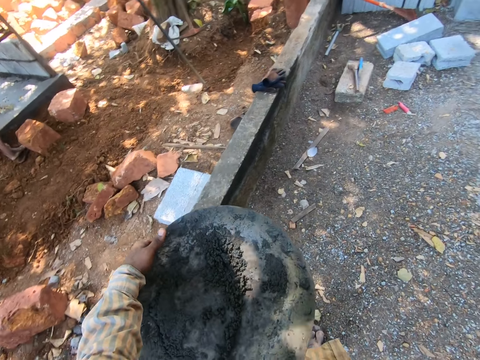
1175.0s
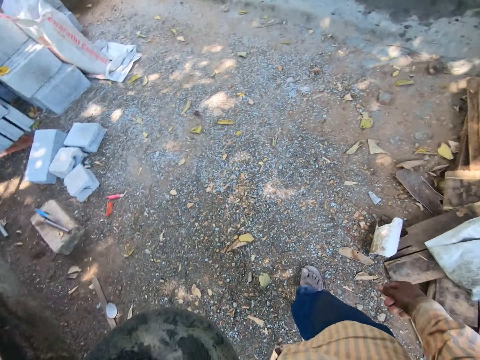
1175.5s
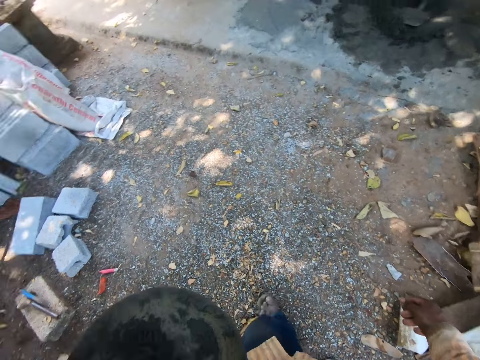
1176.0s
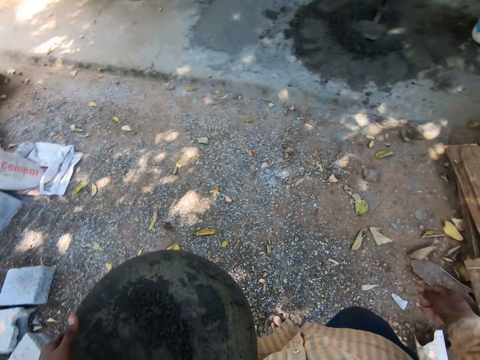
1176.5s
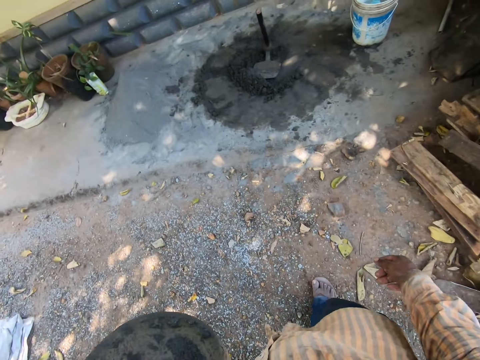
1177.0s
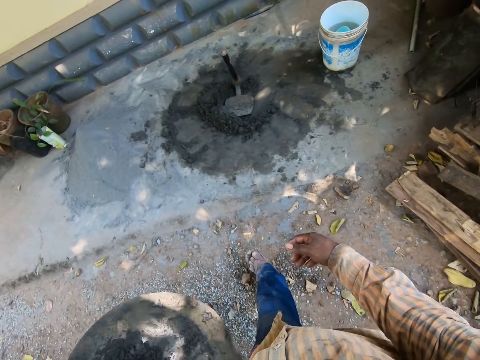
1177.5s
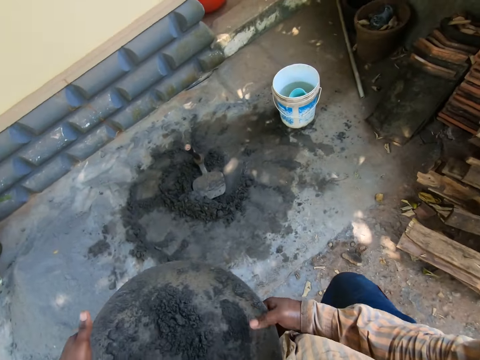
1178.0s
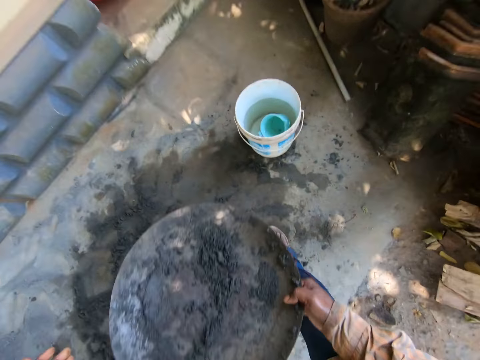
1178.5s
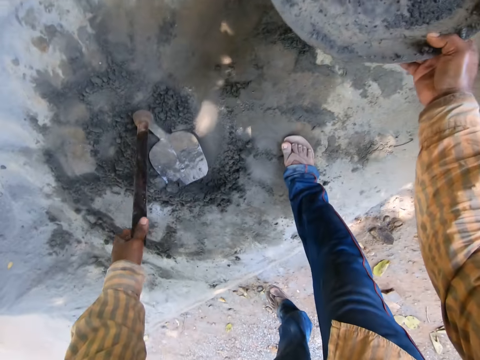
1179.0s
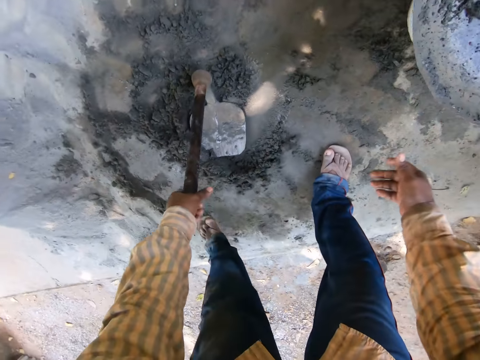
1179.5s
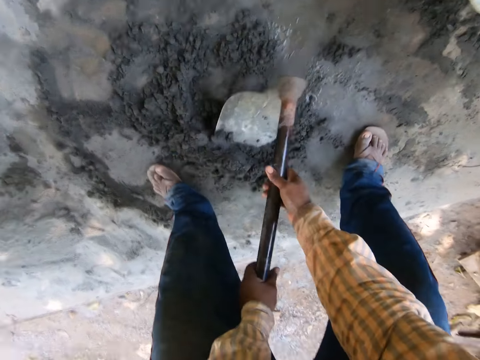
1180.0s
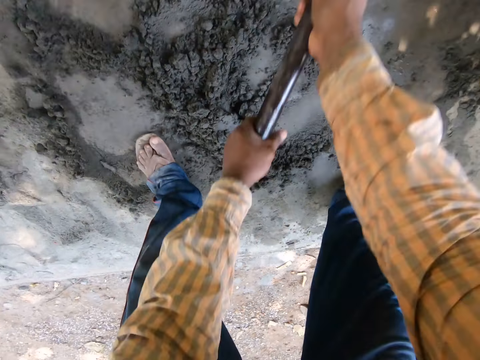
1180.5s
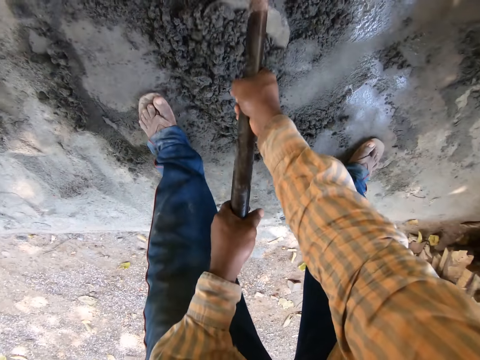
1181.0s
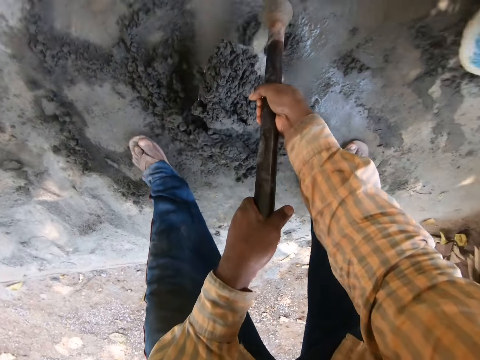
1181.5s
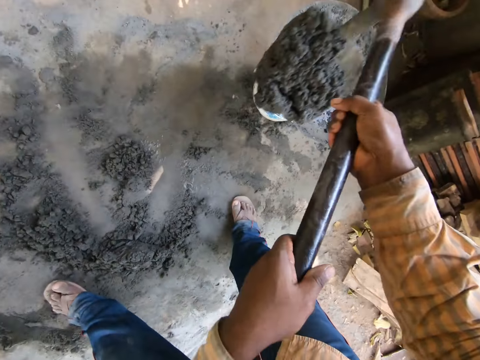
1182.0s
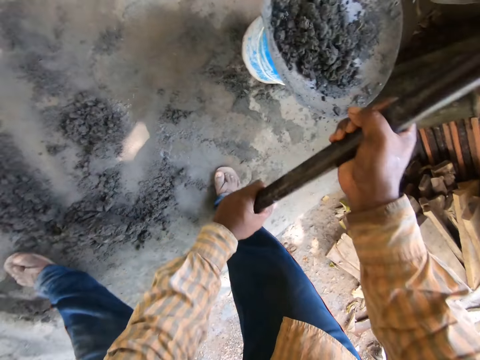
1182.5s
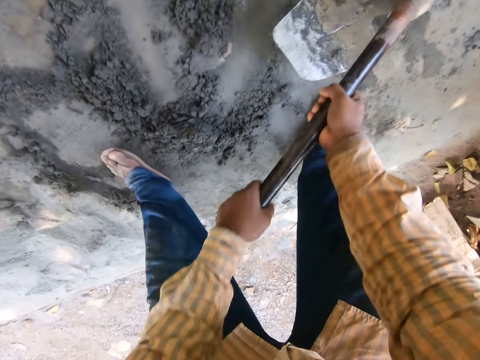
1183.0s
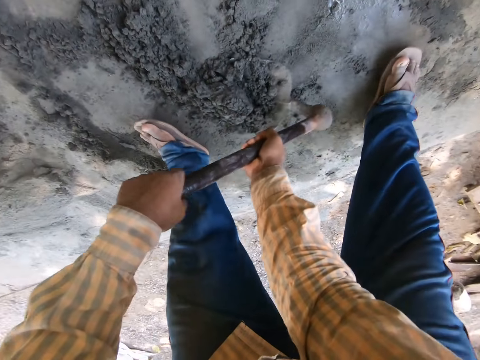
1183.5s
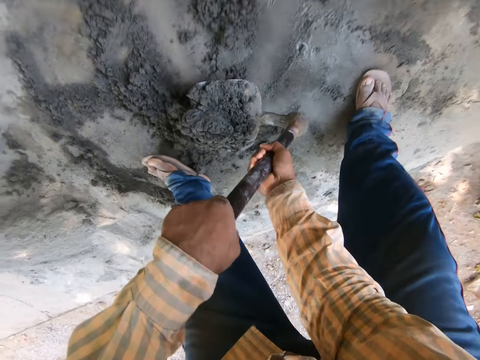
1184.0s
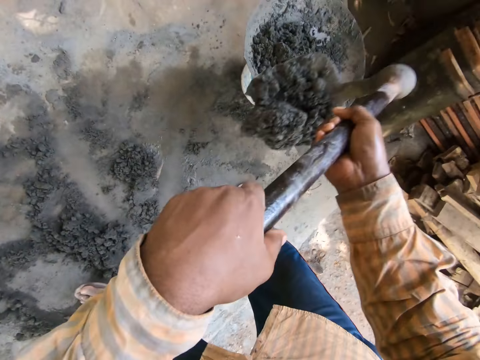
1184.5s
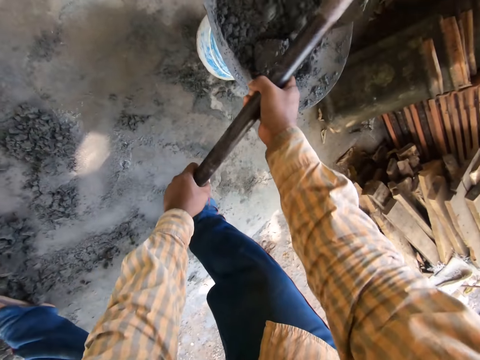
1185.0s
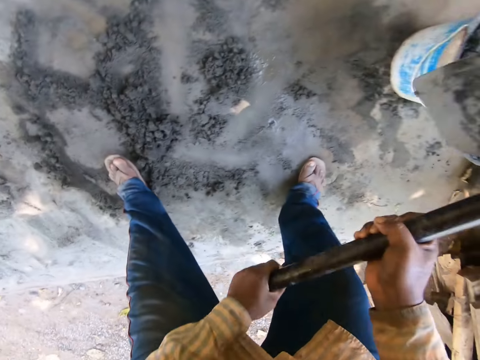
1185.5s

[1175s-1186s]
The camera wearer drops the head pan on the bucket on the floor with his right hand. He picks the hoe from the floor with his left hand. He carries mixed cement from the floor with the hoe in both hands. He collects the mixed sand together. He drops the mixed cement in the head pan on the bucket on the floor with the hoe using both hands. He carries mixed cement from the floor with the hoe in both hands. He drops the mixed cement in the head pan on the bucket on the floor with the hoe using both hands.

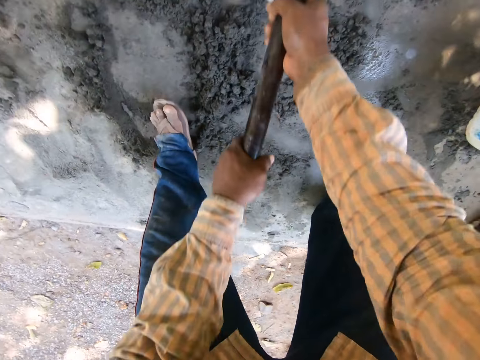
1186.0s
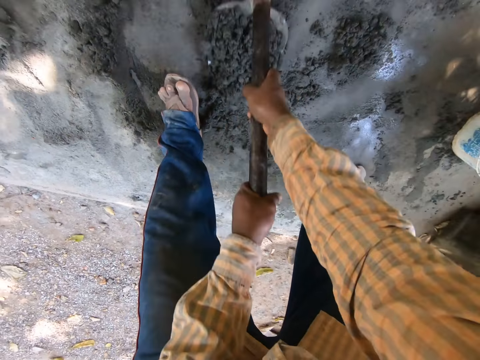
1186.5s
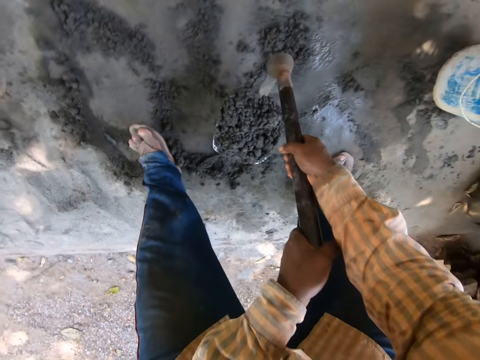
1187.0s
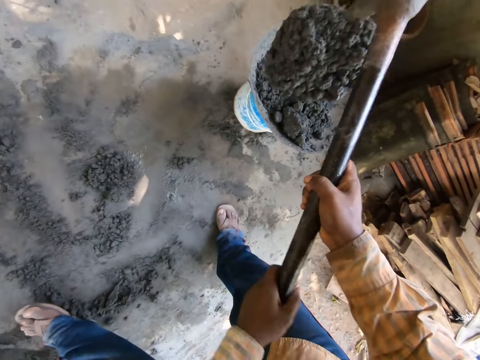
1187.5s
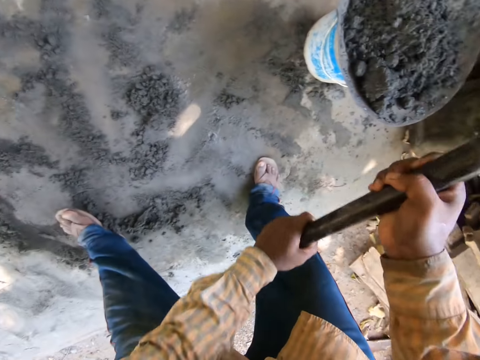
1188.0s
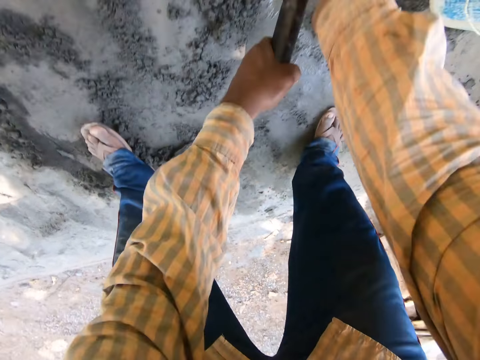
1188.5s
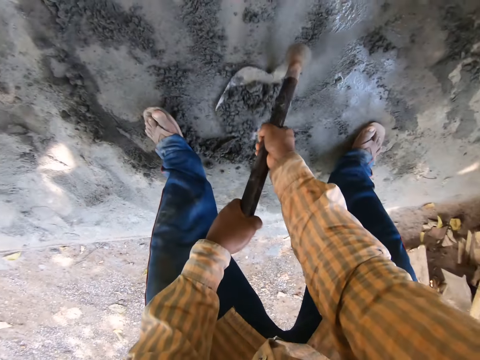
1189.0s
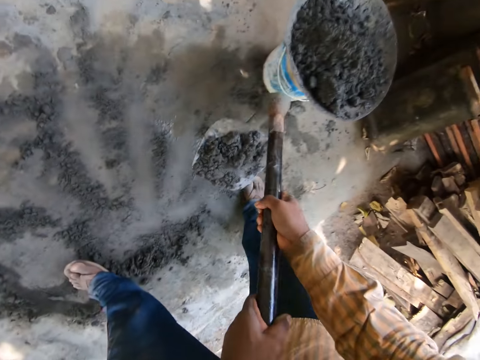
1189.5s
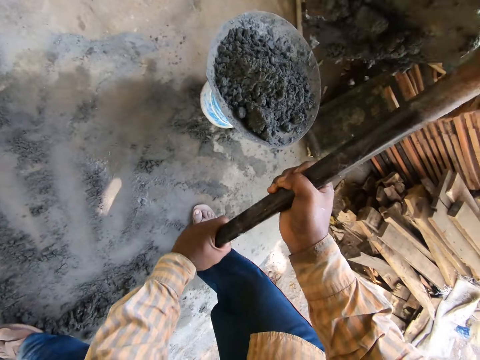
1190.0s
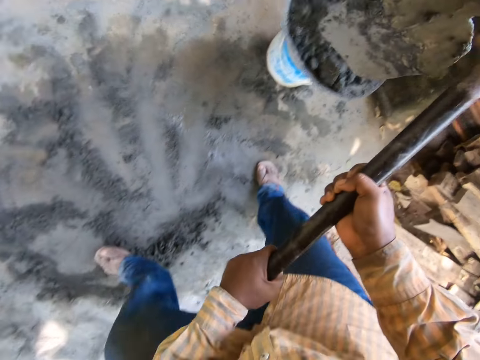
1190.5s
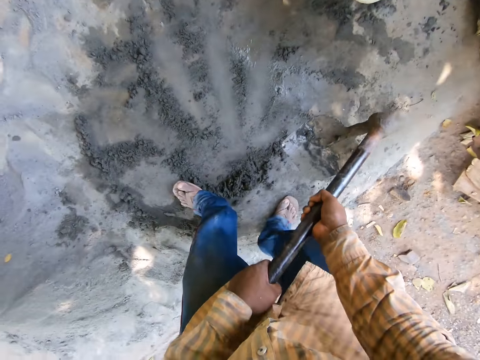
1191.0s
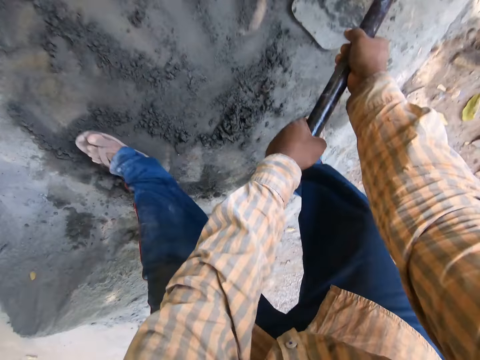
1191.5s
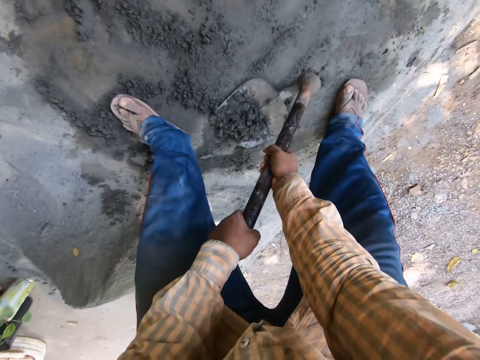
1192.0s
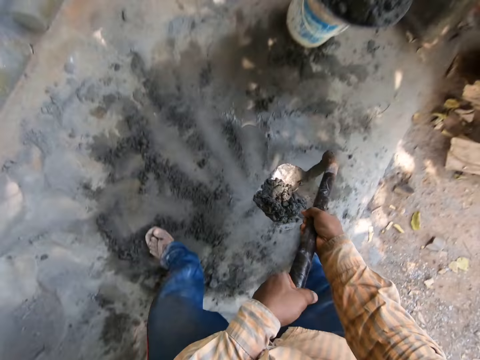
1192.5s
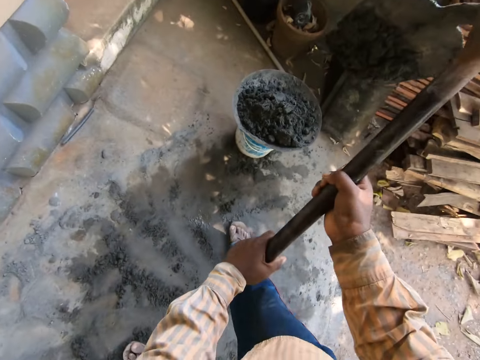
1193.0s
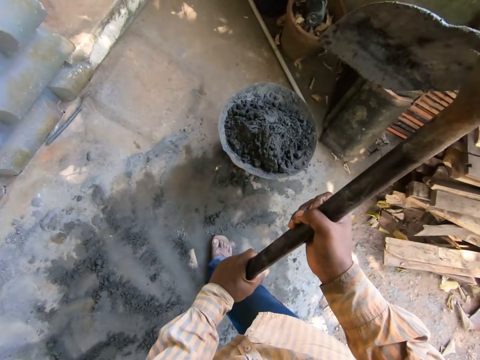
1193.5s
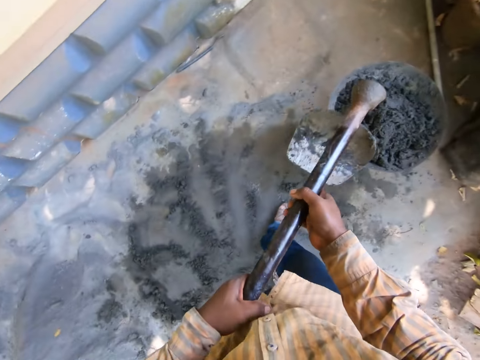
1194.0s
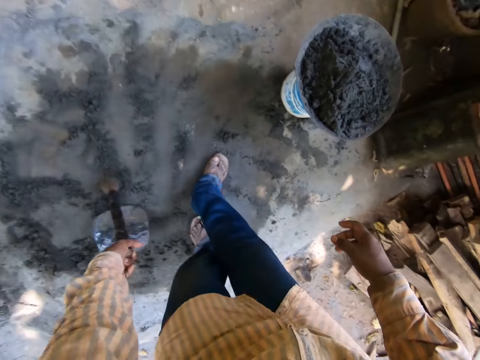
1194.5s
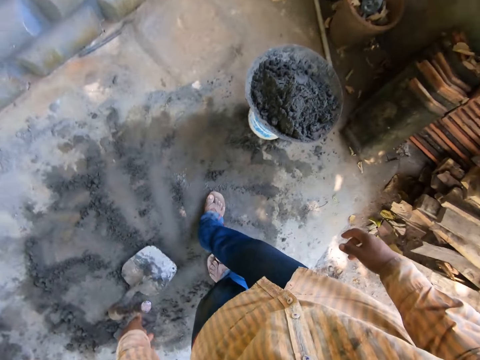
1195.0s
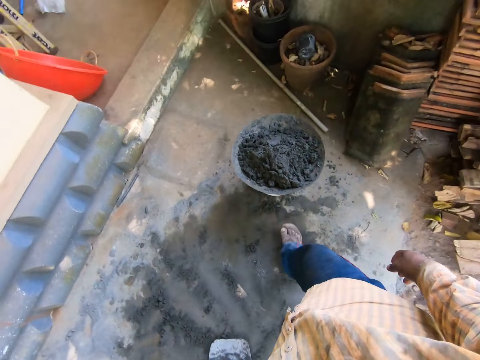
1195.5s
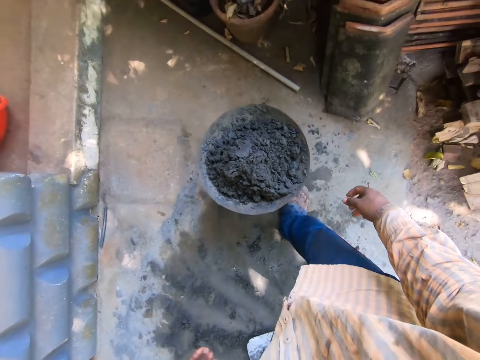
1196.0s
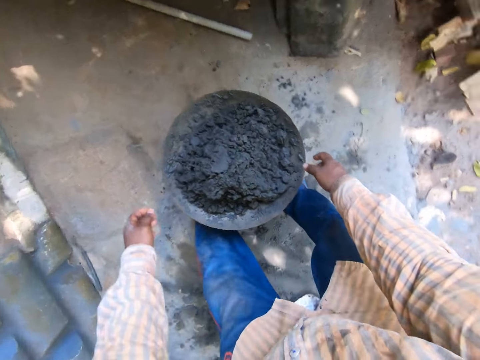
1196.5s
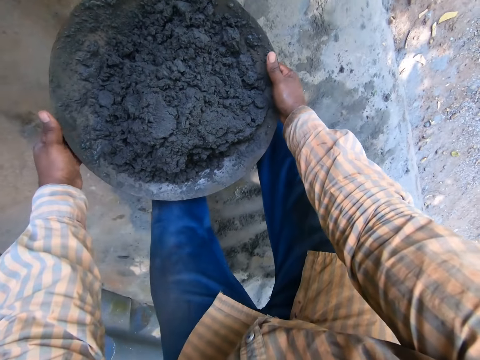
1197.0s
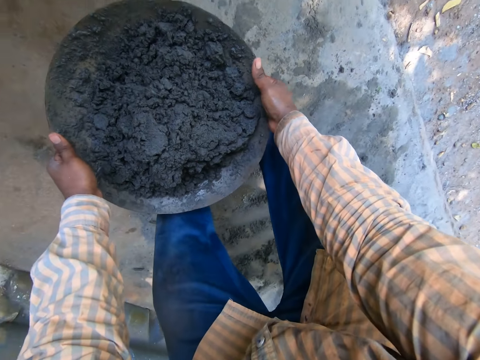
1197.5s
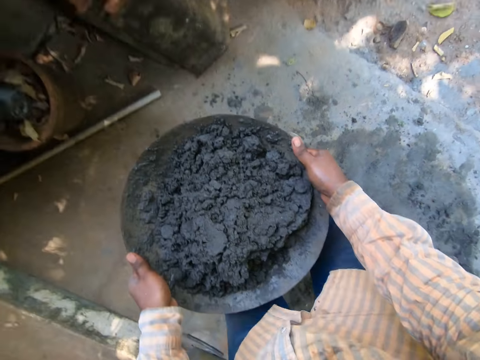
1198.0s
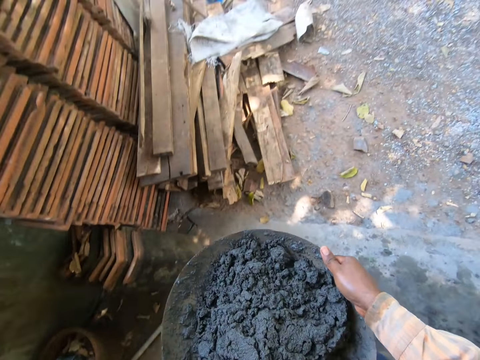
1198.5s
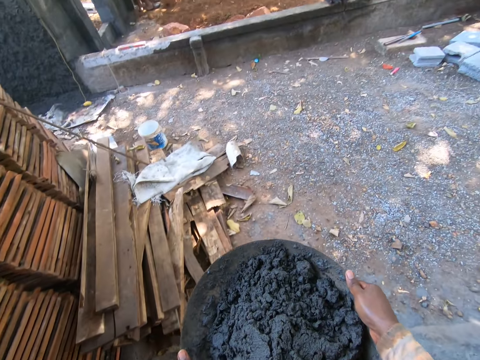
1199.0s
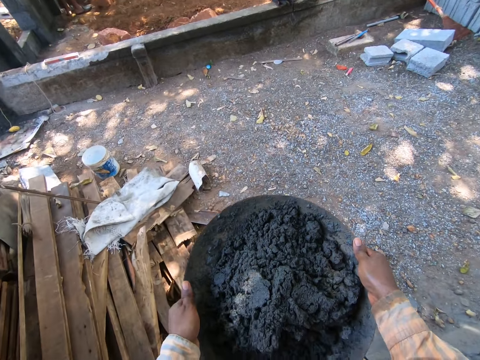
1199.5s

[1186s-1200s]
The camera wearer carries mixed cement from the floor with the hoe in both hands. He drops the mixed cement in the head pan on the bucket on the floor with the hoe using both hands. He carries mixed cement from the floor with the hoe in both hands. He drops the mixed cement in the head pan on the bucket on the floor with the hoe using both hands. He carries mixed cement from the floor with the hoe in both hands. He drops the mixed cement in the head pan on the bucket on the floor with the hoe using both hands. He carries mixed cement from the floor with the hoe in both hands. He drops the mixed cement in the head pan on the bucket on the floor with the hoe using both hands. He drops the hoe on the floor with his left hand. He picks the head pan with mixed cement from the bucket on the floor with both hands.
